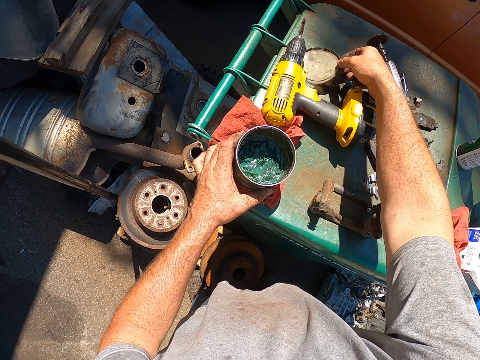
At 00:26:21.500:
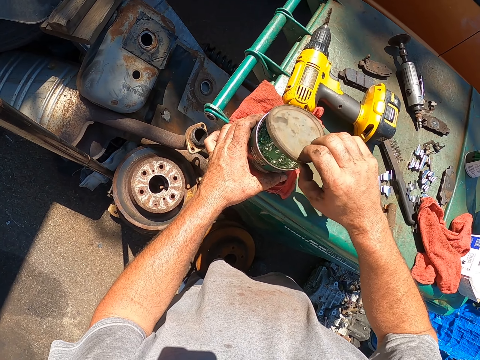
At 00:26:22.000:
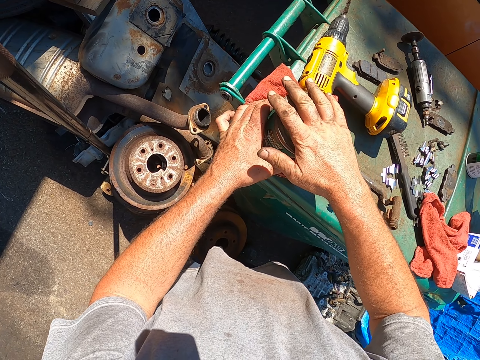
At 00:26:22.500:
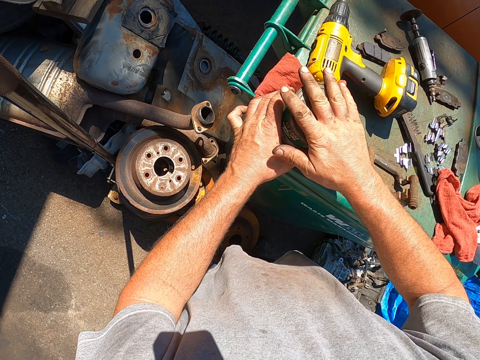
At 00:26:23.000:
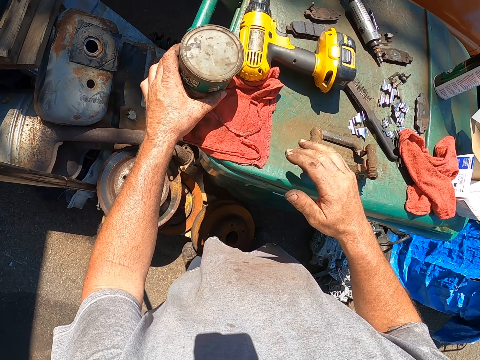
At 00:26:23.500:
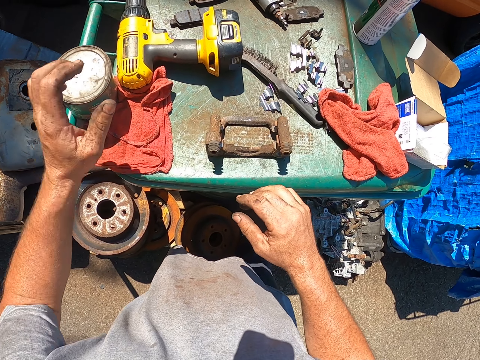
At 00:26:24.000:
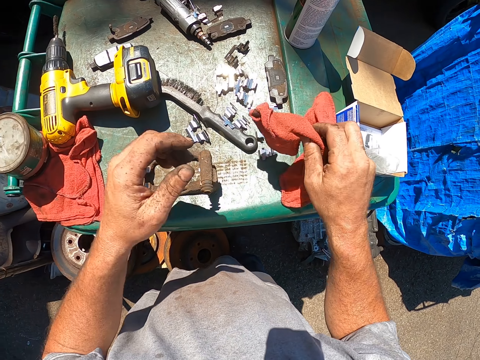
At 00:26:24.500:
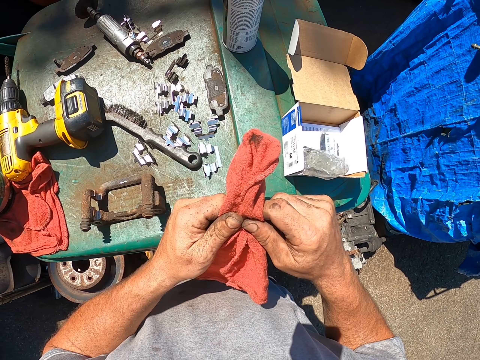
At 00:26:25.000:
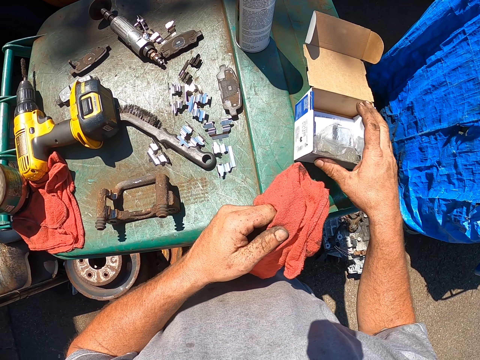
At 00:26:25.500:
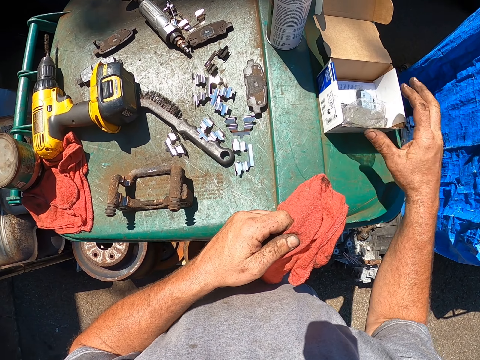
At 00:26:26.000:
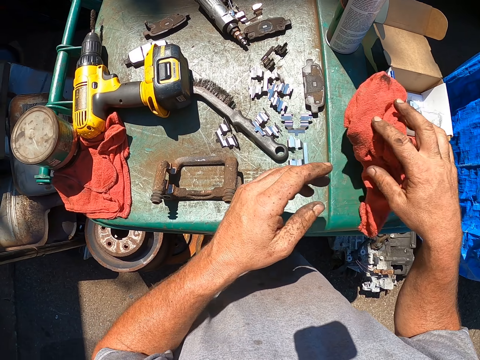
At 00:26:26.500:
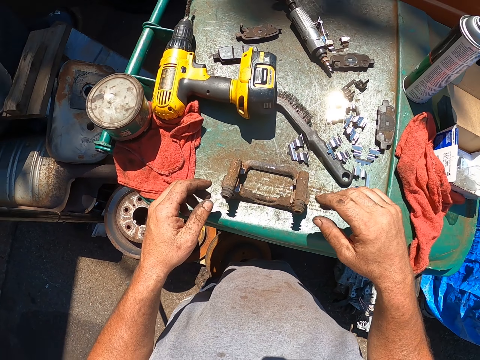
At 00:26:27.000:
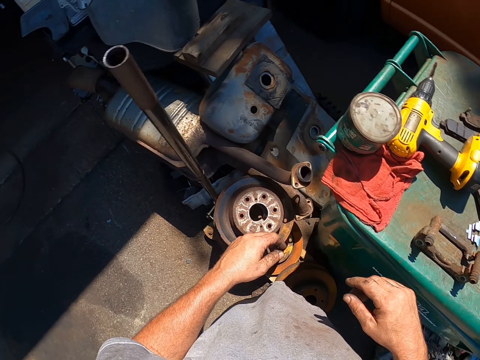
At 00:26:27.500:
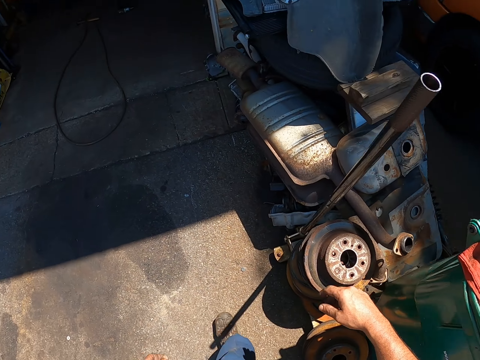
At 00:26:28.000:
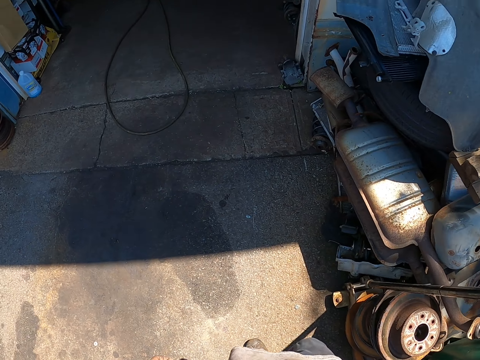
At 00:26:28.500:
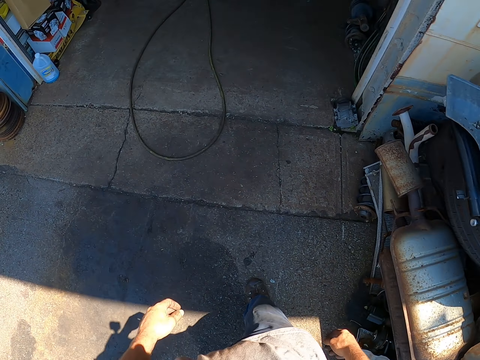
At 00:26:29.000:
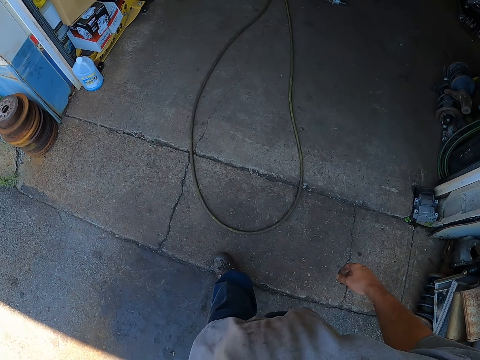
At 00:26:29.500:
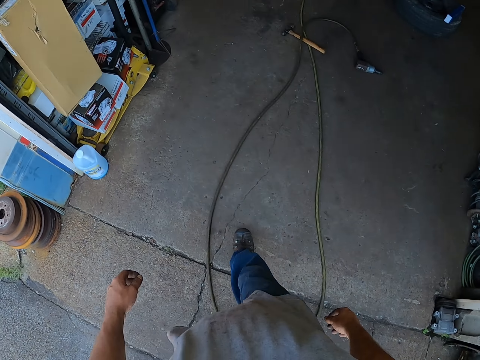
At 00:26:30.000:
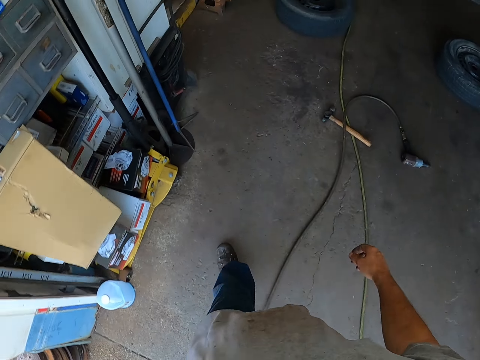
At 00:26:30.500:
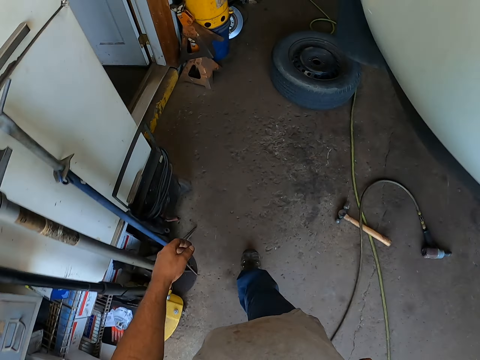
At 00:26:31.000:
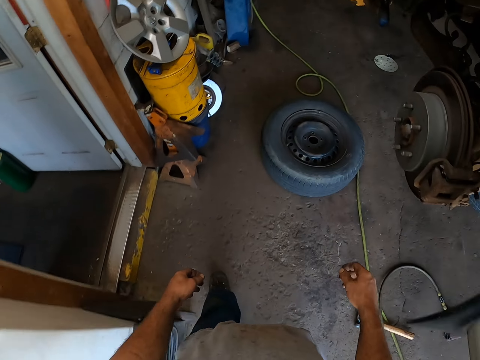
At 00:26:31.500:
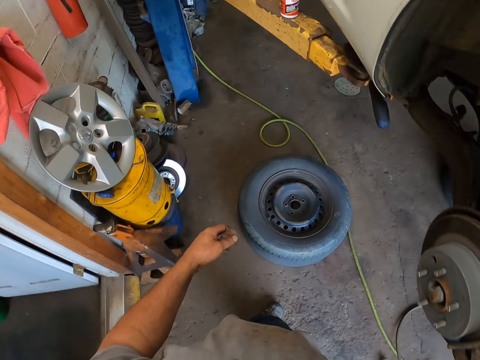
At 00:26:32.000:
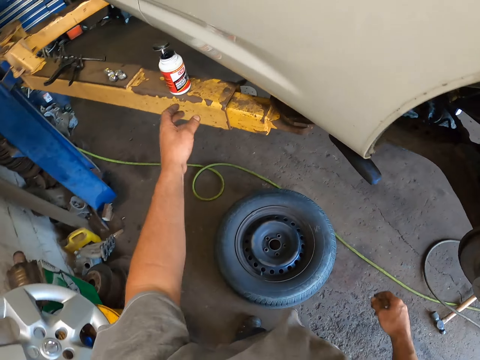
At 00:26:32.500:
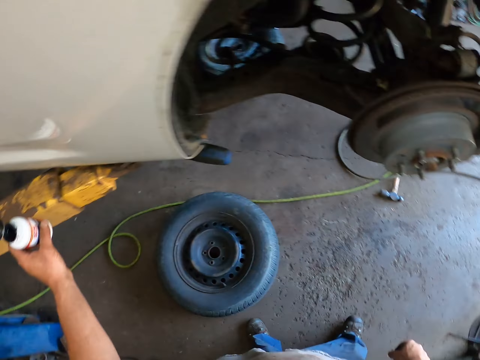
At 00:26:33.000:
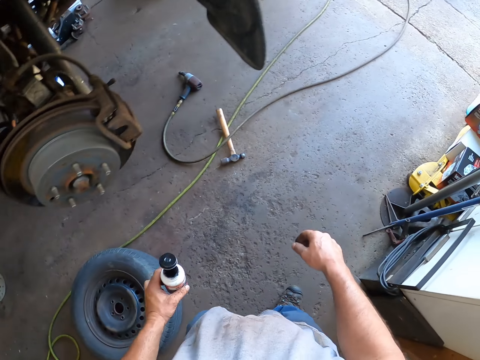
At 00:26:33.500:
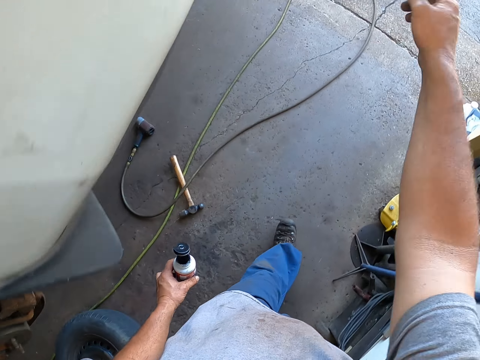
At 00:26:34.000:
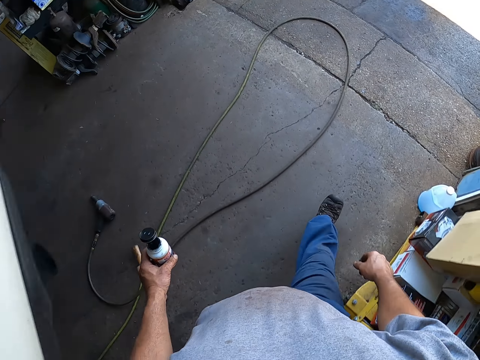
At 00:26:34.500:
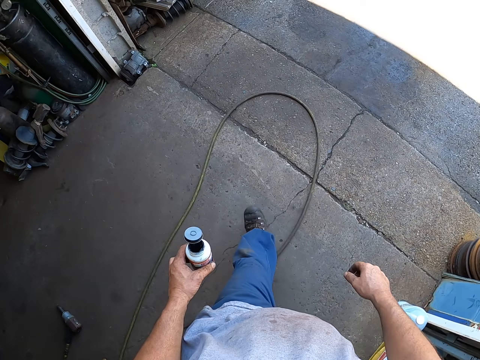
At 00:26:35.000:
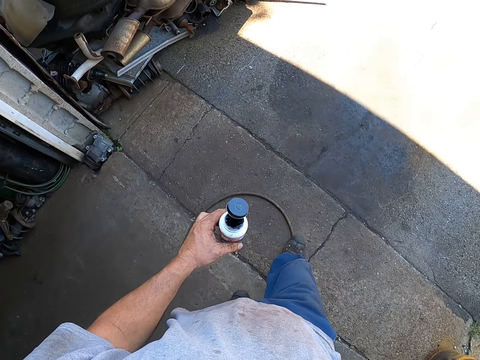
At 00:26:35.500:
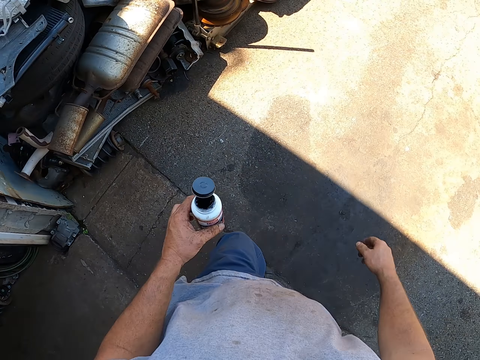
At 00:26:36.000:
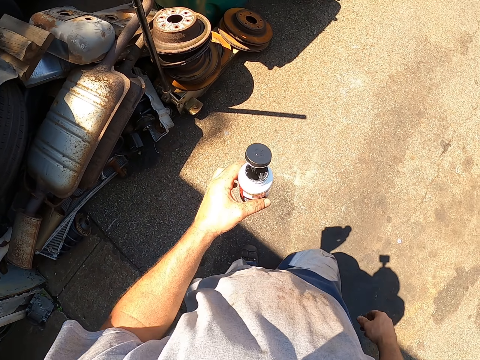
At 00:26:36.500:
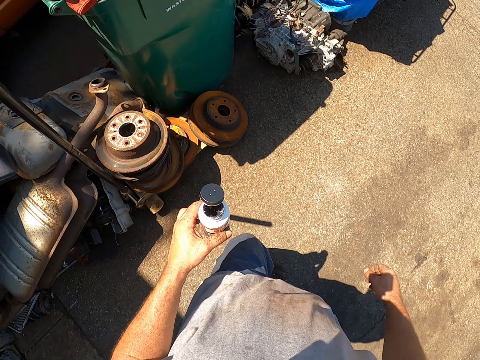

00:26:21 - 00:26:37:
The camera wearer picks up the lid from the dustbin. He covers the paint with the lid. He picks up the towel. He wipes his hand with the towel or piece of cloth. He pushes the carton box aside. He places the piece of cloth on the dustbin. He walks to the garage. He picks up the paint from the car lift. He walks outside the garage.

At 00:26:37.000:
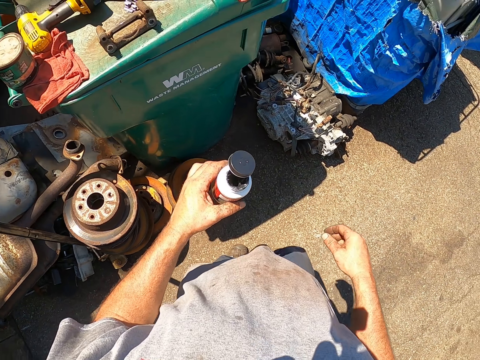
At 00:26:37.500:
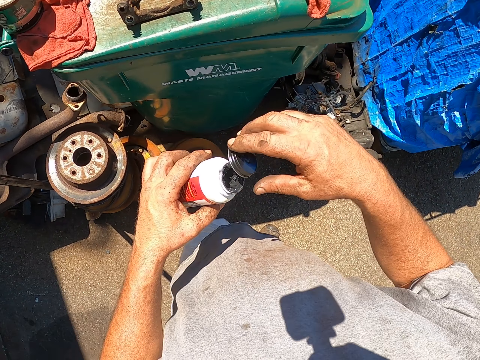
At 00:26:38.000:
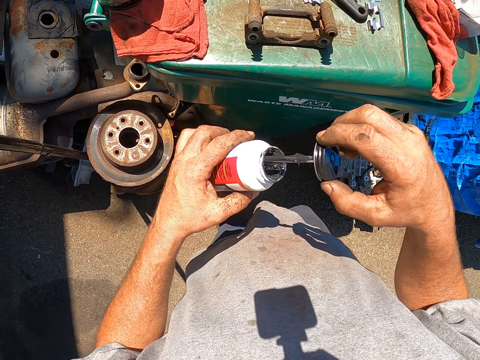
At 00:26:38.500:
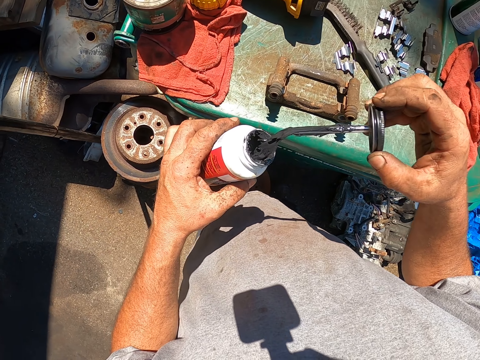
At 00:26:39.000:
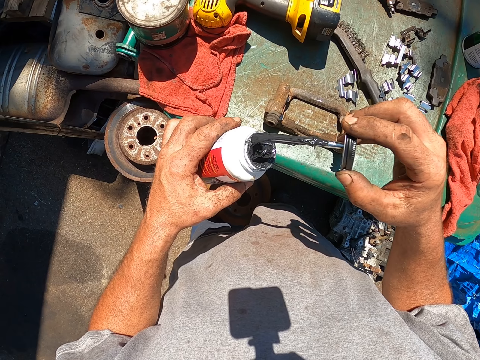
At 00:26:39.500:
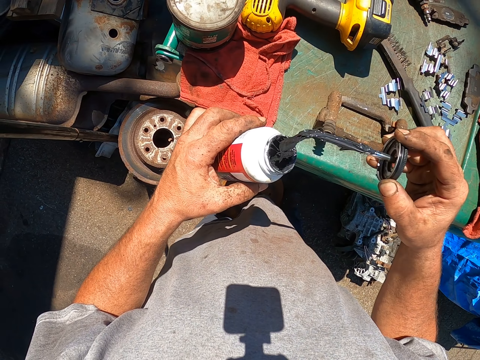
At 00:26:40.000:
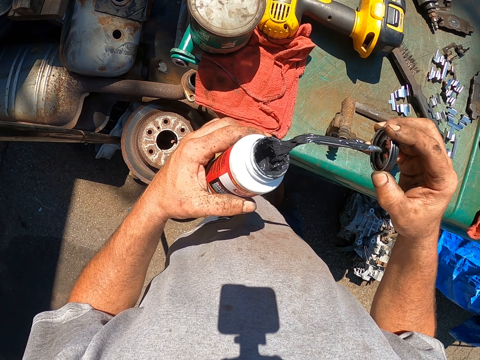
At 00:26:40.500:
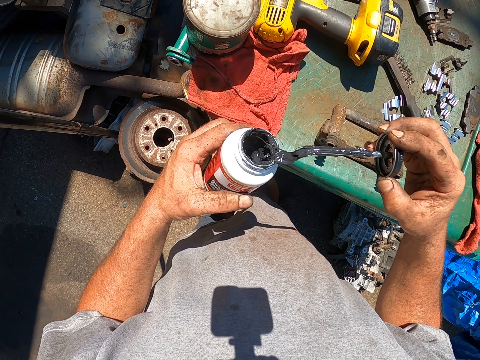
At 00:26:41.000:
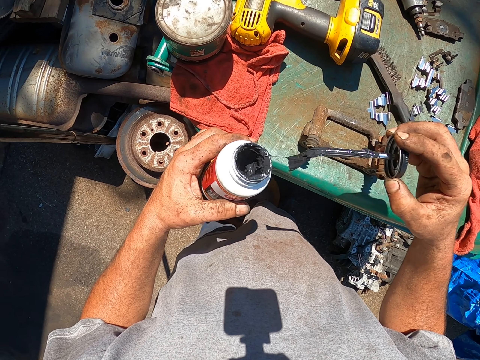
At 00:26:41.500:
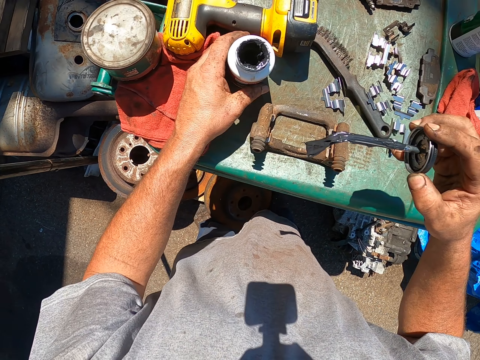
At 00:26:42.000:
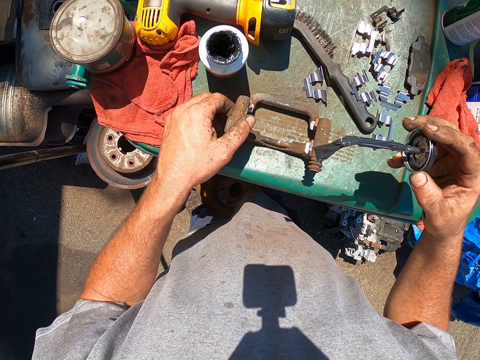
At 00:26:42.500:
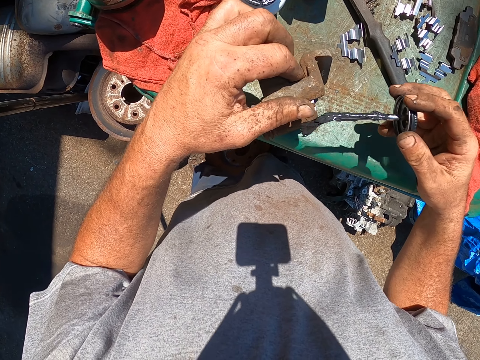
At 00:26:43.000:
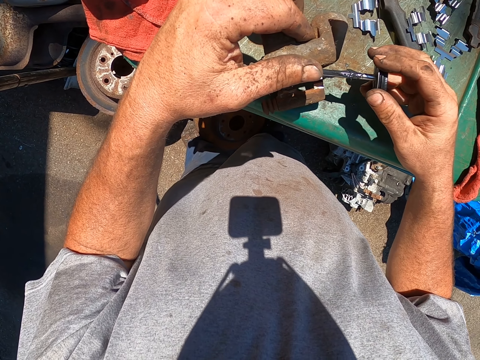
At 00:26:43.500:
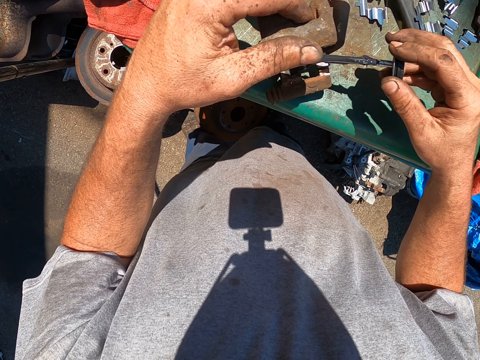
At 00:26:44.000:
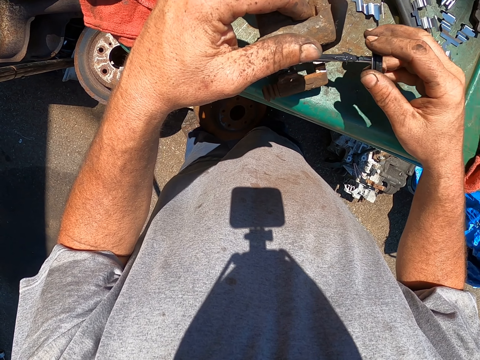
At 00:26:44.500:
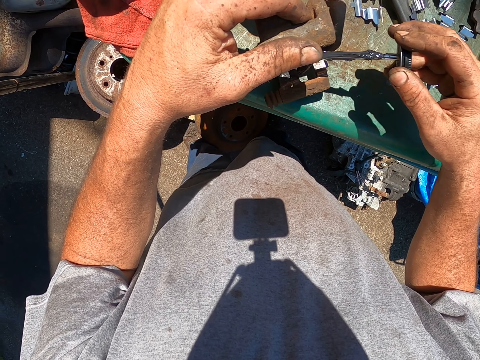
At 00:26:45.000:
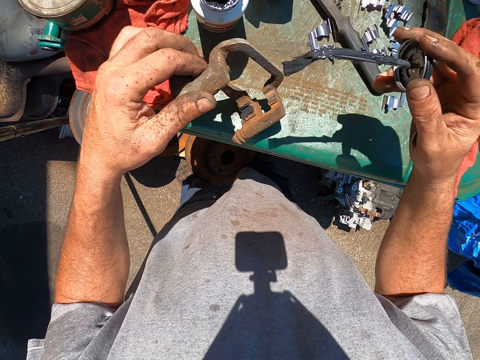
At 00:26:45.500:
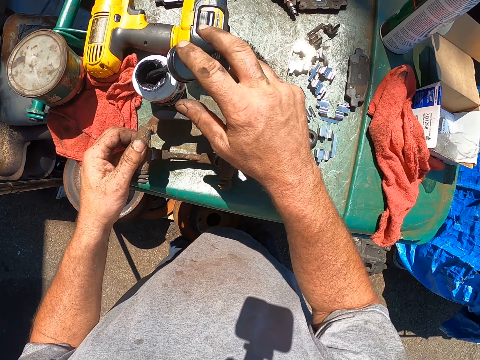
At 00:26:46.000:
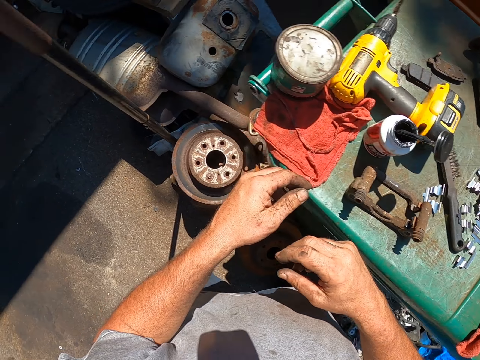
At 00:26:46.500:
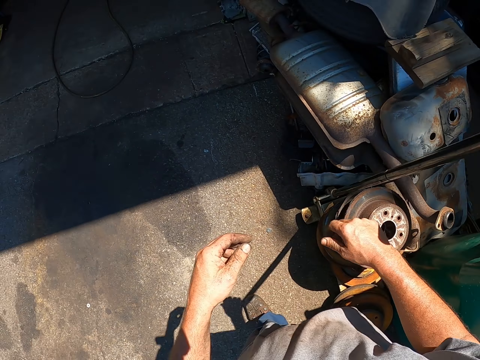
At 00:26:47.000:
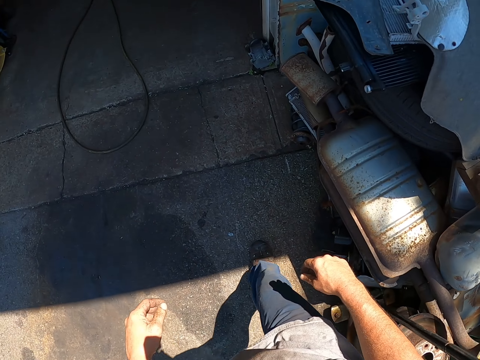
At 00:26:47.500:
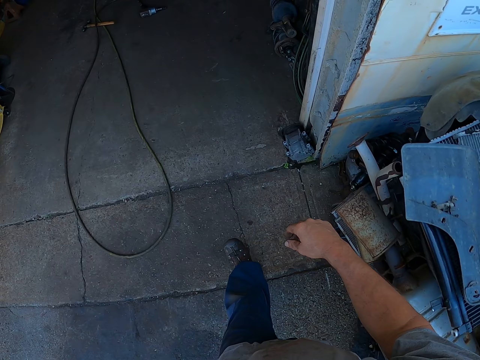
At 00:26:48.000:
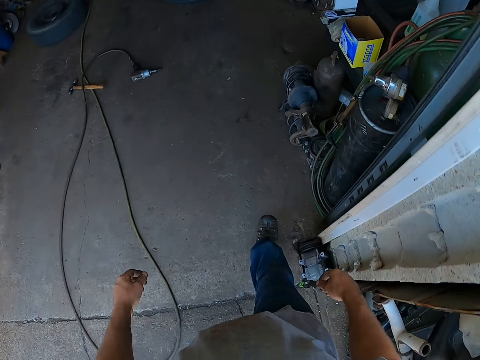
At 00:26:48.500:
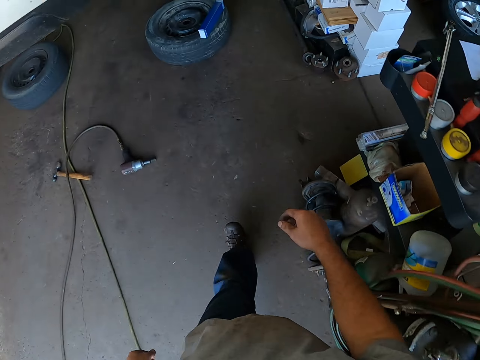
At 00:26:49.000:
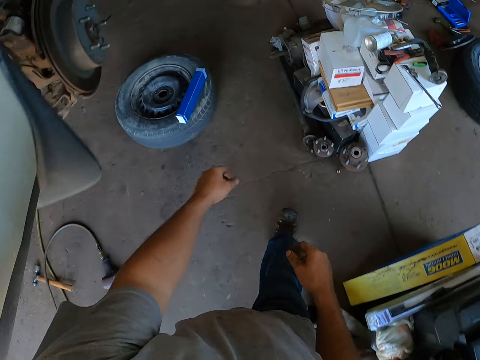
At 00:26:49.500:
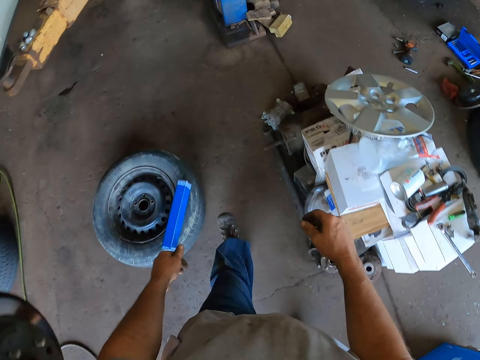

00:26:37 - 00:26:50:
The camera wearer removes the brush from the paint. They remove excess something from the brush. They place the paint on the dustbin. They paint the metal. They dip the brush in the paint. They walk to the garage.
